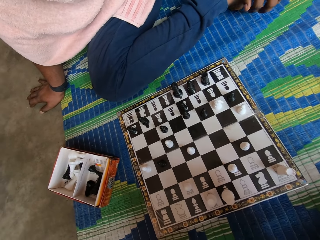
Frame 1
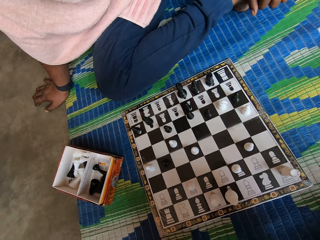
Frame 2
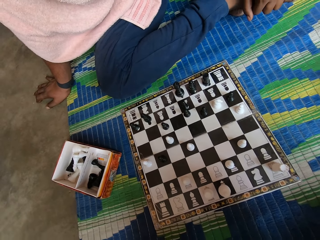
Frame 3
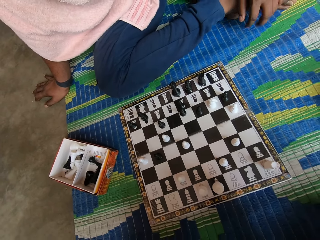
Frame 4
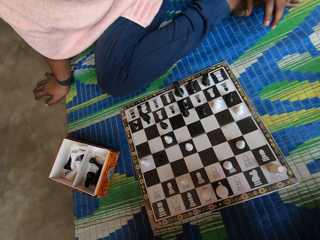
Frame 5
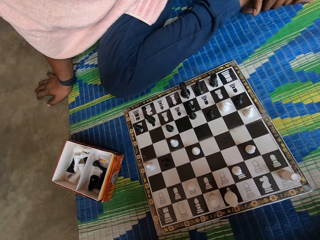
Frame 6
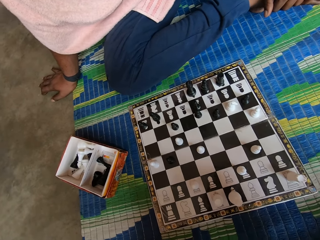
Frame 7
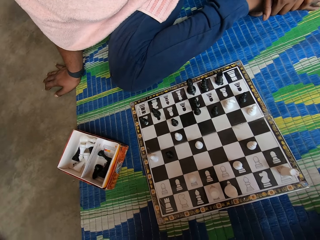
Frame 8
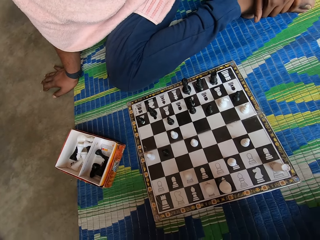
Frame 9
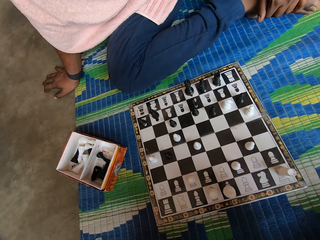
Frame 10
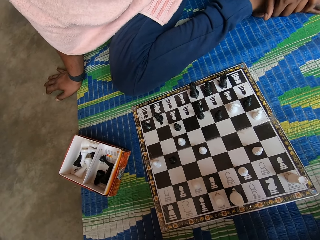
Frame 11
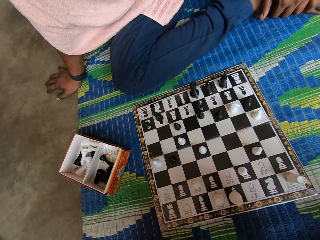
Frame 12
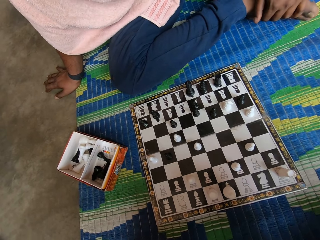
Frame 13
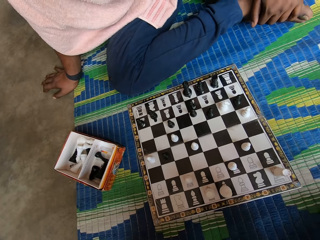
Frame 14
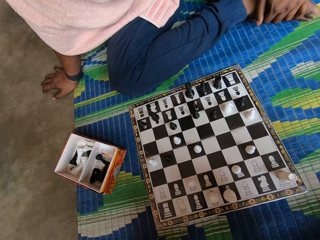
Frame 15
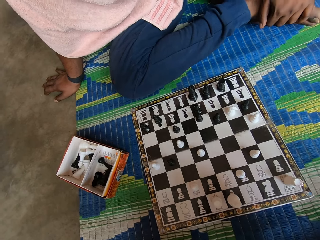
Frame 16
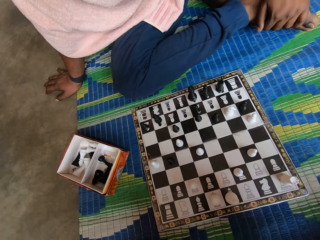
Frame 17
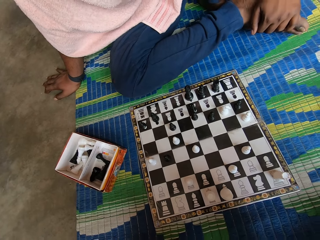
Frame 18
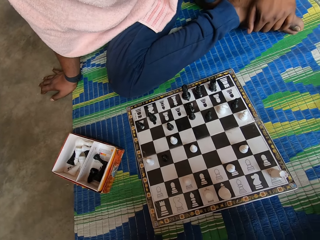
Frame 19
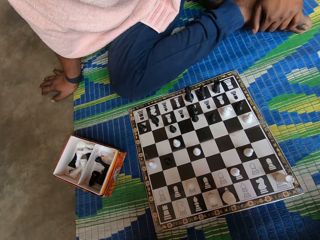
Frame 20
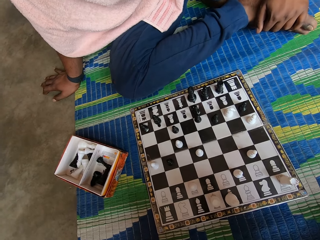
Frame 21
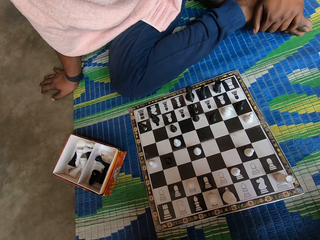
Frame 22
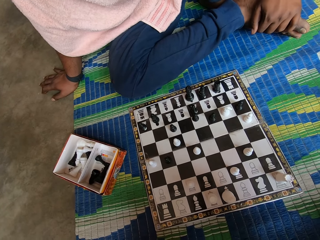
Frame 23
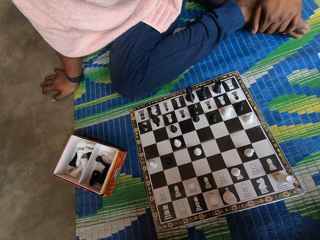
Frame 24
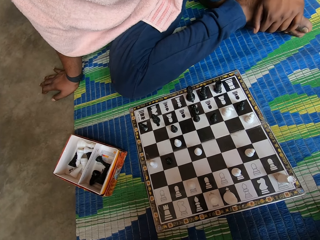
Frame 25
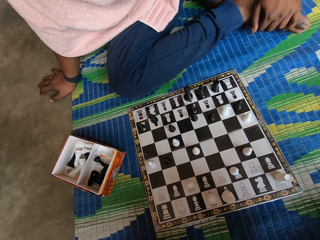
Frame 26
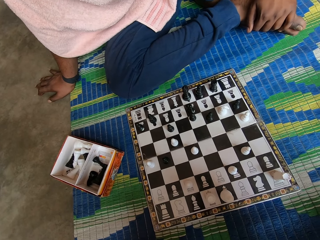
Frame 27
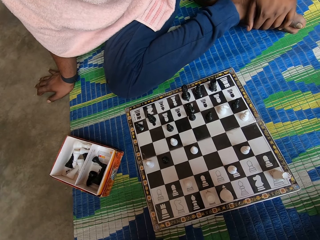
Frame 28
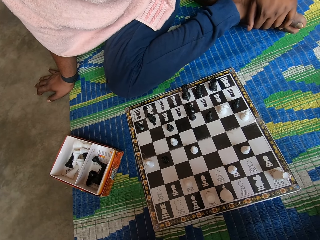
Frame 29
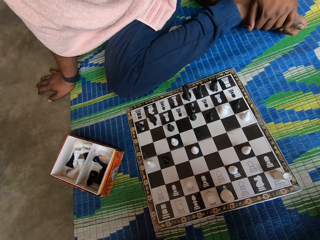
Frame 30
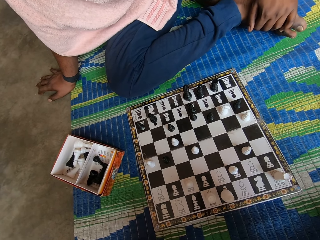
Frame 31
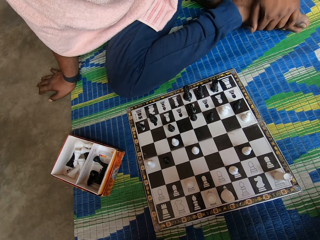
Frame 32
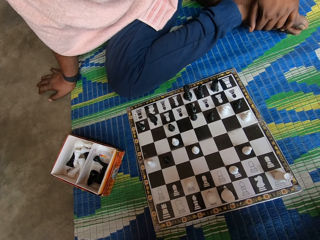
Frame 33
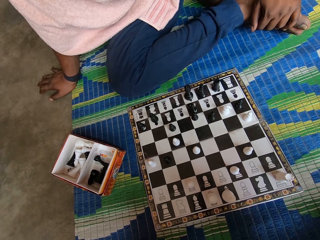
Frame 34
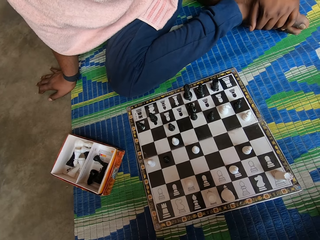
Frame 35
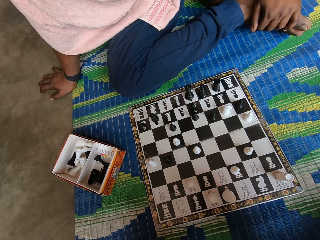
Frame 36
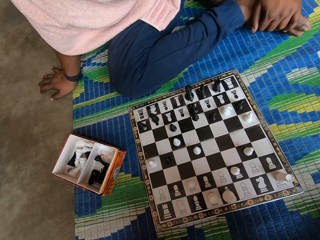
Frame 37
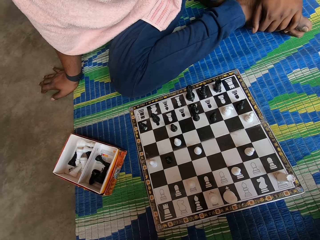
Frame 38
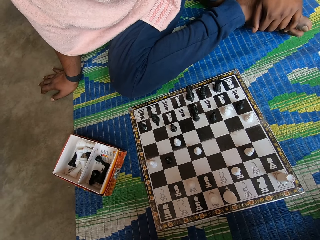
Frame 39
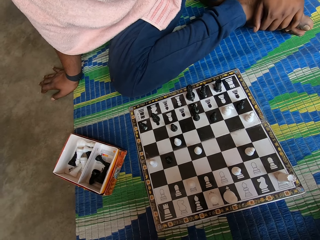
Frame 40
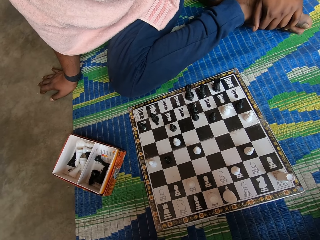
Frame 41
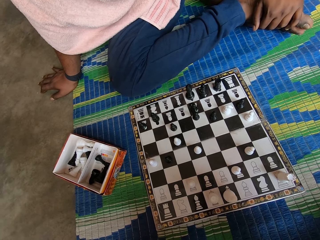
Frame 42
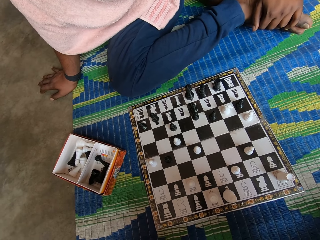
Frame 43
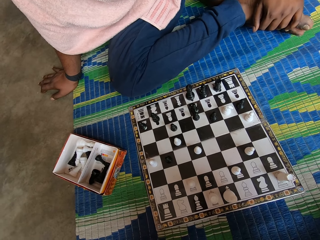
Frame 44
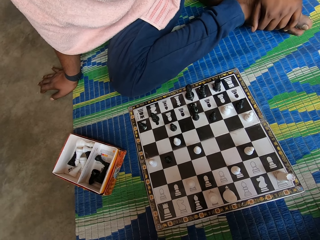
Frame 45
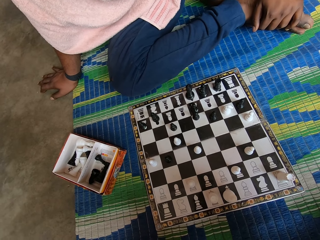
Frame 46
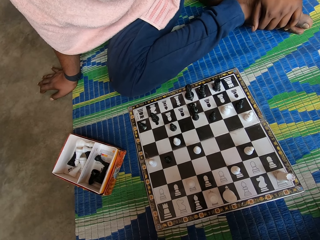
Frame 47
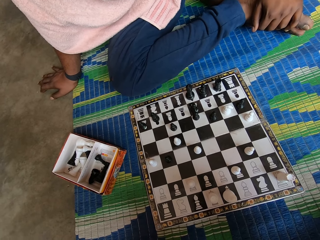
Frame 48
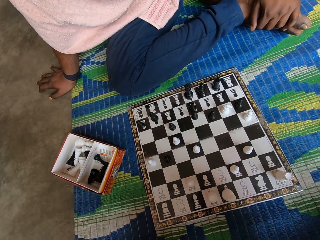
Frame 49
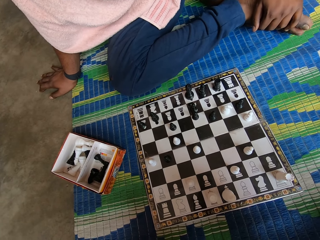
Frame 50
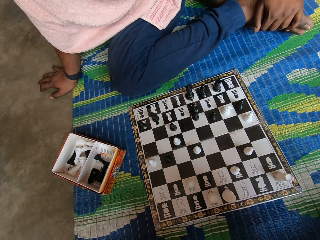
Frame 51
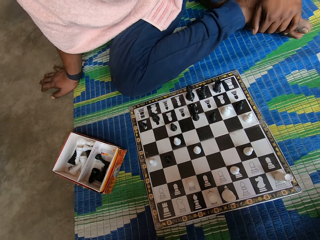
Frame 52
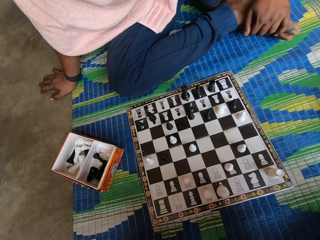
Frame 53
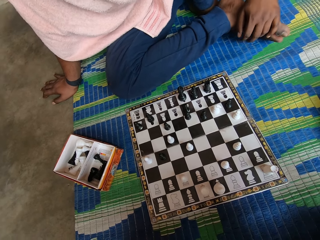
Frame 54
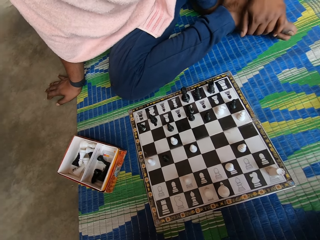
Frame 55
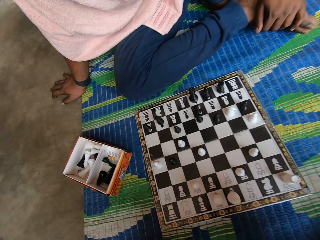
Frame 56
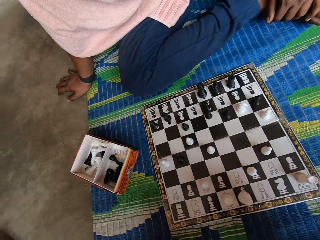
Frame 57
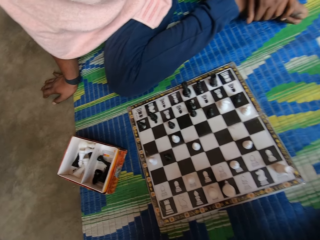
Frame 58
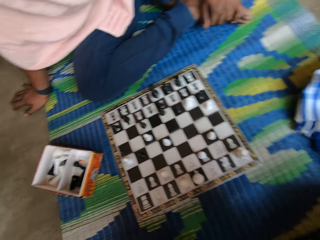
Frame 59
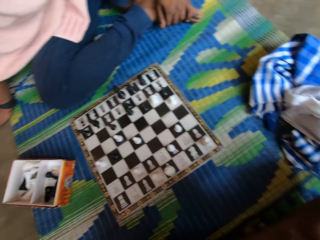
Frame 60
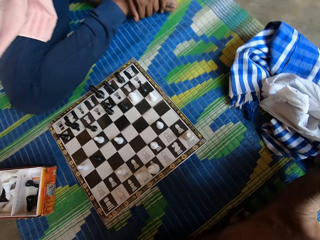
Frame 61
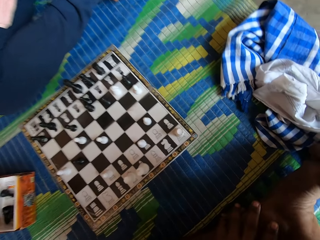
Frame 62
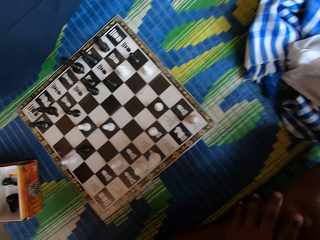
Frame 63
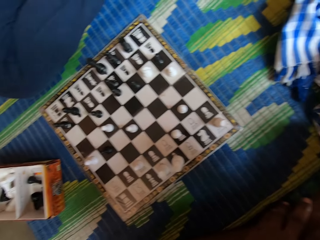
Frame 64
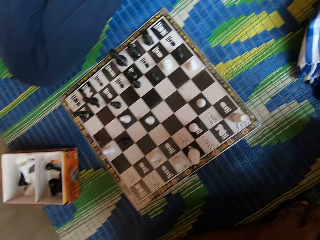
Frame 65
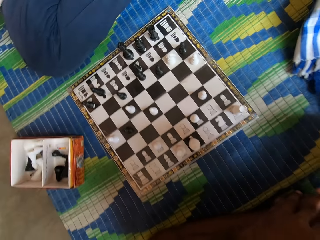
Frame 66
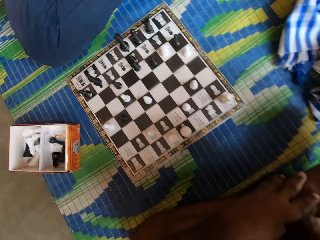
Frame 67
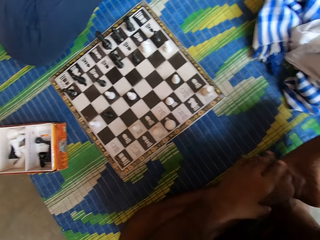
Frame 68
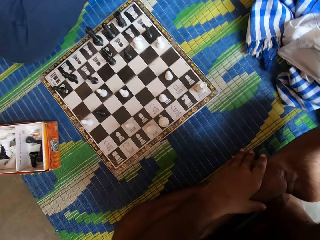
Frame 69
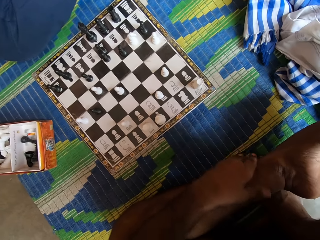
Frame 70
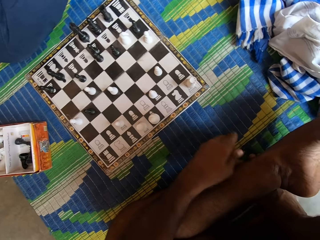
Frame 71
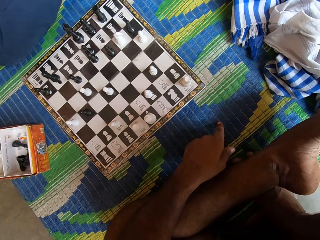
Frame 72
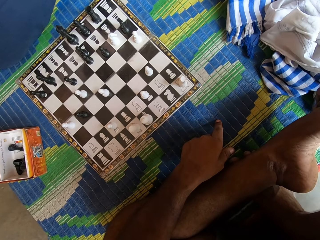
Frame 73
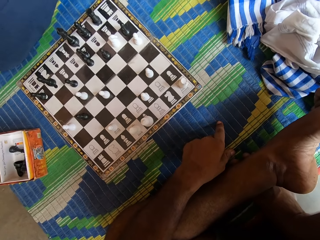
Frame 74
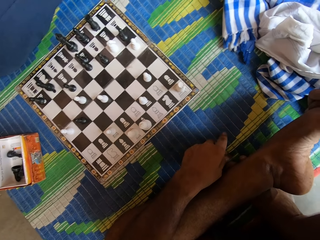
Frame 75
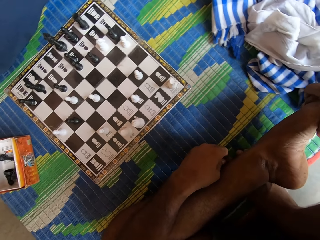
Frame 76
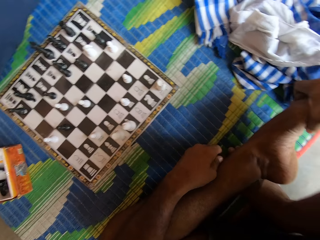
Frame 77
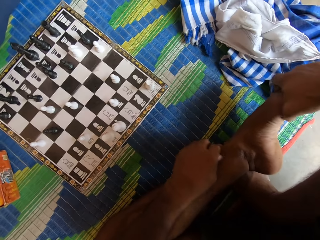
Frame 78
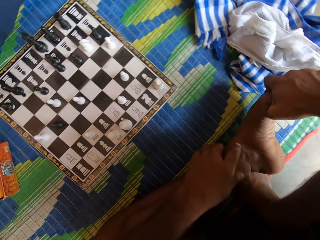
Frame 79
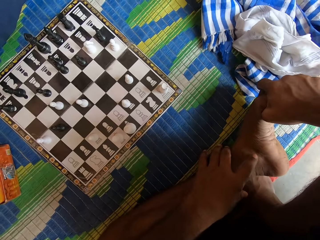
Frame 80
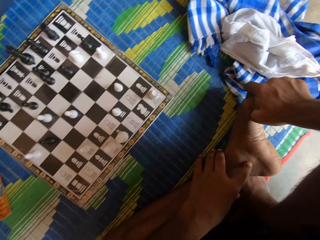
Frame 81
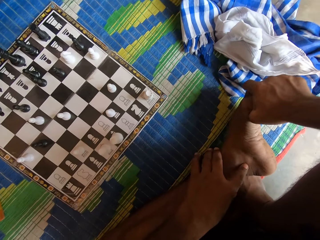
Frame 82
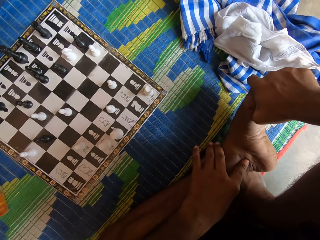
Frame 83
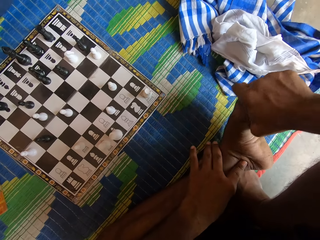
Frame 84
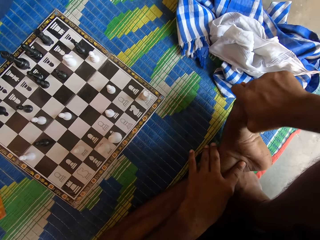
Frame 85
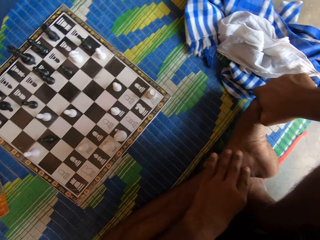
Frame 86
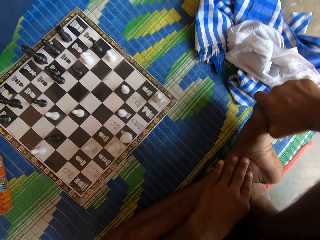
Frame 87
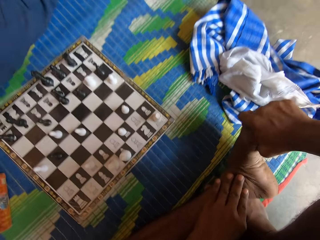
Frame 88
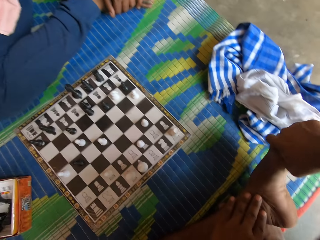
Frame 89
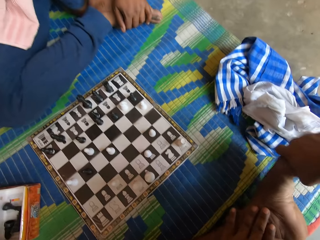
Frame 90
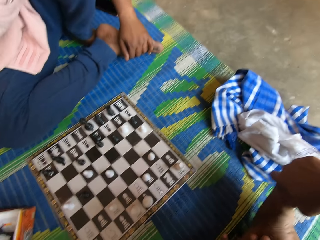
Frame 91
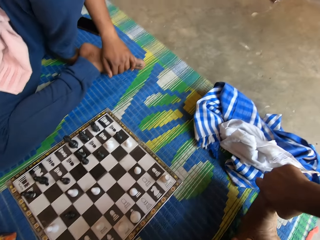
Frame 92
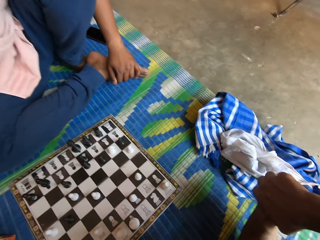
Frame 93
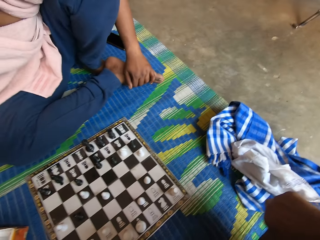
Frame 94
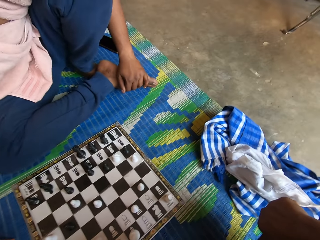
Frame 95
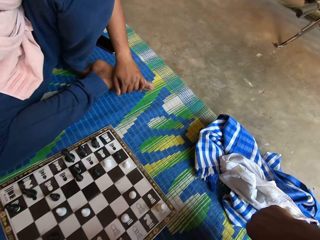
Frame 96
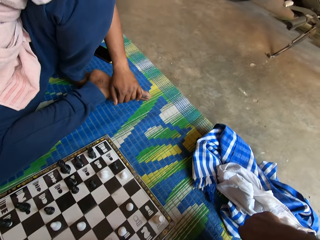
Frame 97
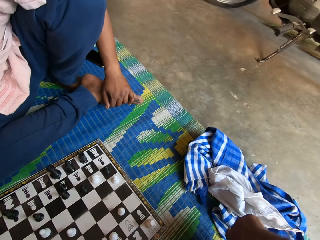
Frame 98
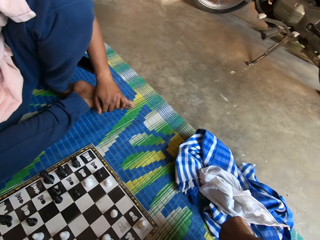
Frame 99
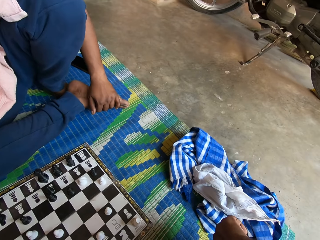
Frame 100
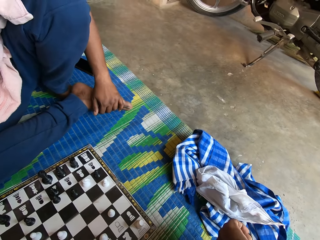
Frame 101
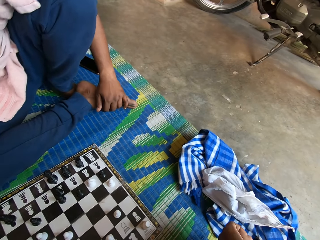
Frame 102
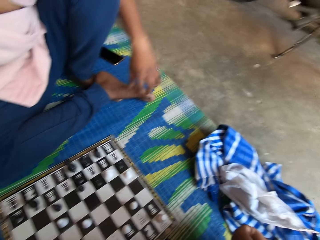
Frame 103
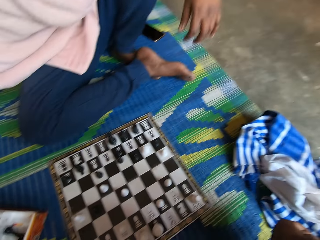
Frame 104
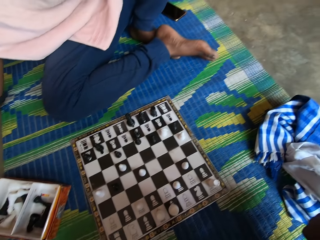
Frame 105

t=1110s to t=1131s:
The camera wearer looks at the chess board. A man shakes his leg. The camera wearer looks at the chess board. He touches the mat with a left hand finger. He rubs the left foot with the right hand. He holds his leg.
